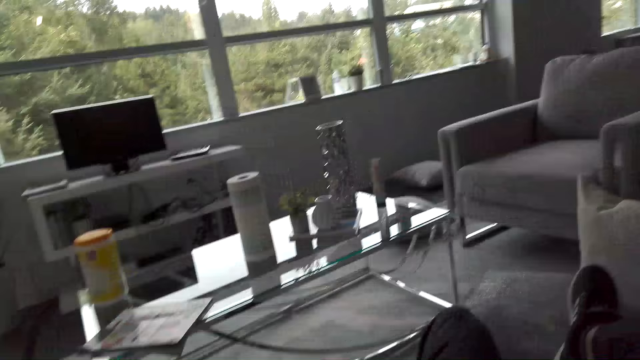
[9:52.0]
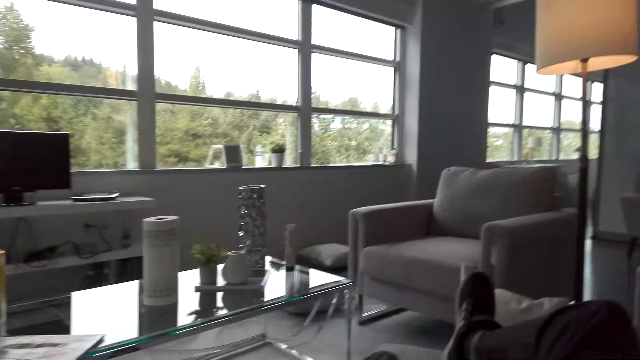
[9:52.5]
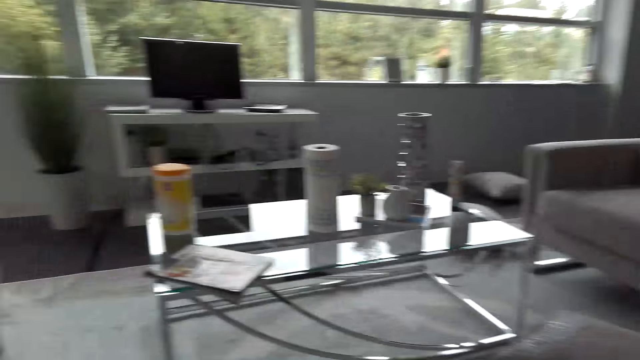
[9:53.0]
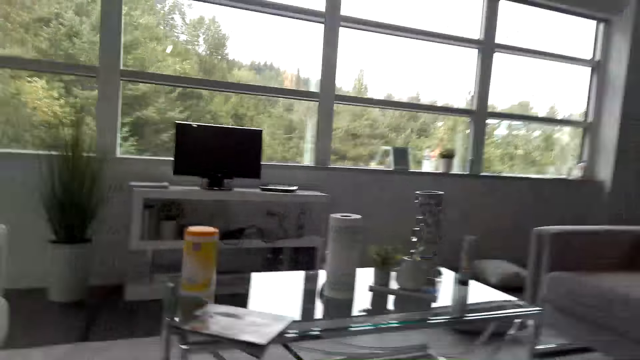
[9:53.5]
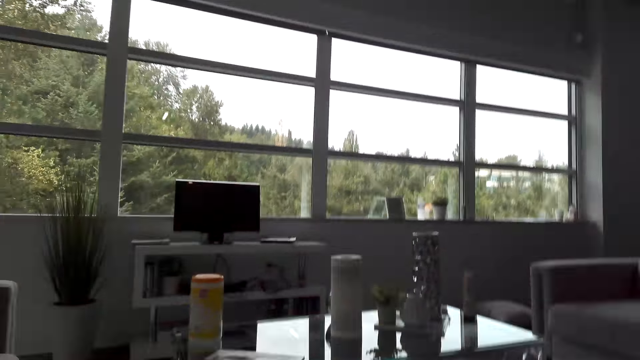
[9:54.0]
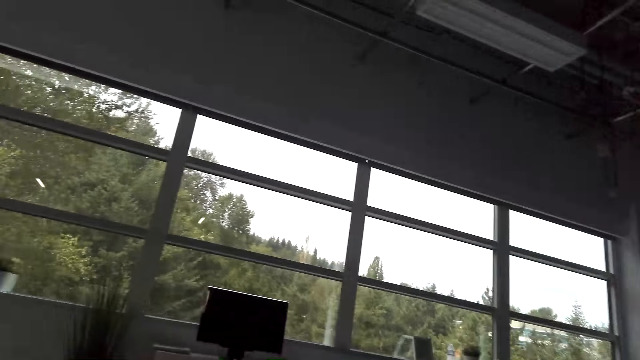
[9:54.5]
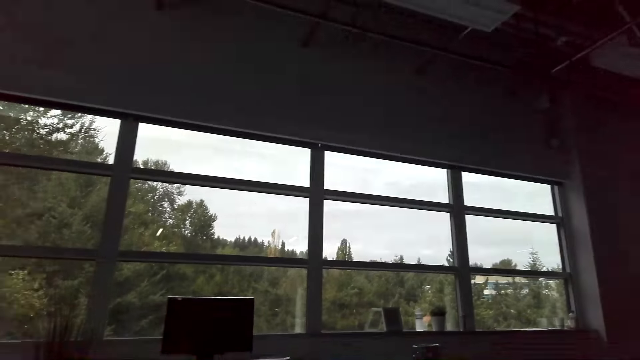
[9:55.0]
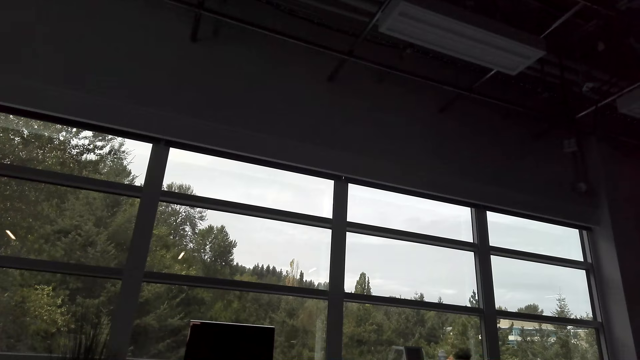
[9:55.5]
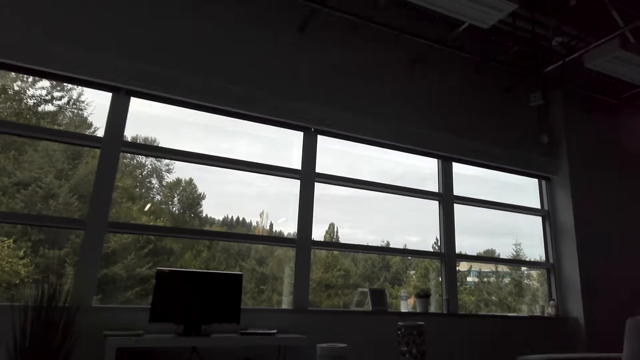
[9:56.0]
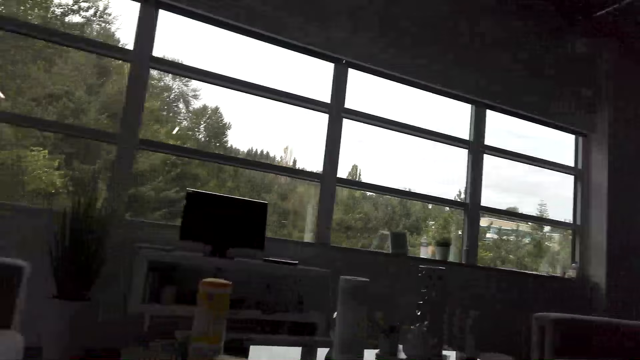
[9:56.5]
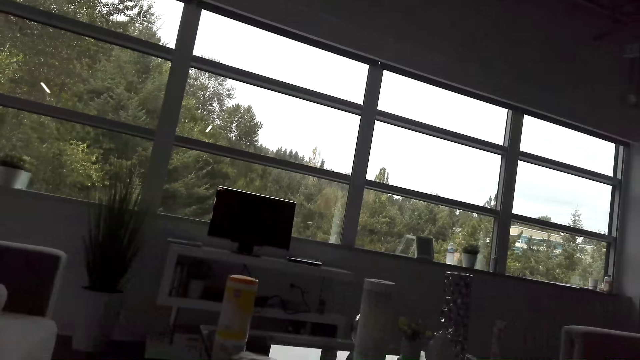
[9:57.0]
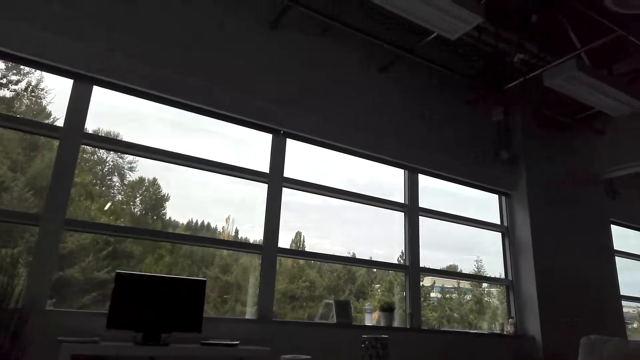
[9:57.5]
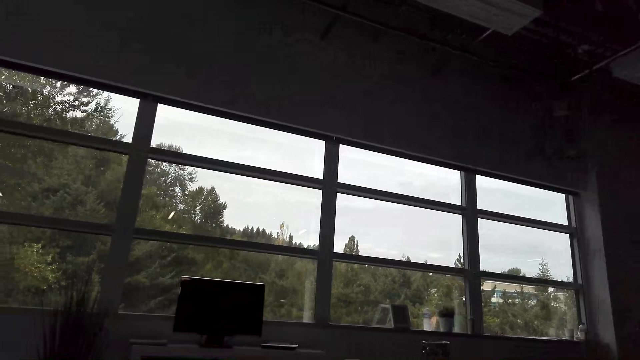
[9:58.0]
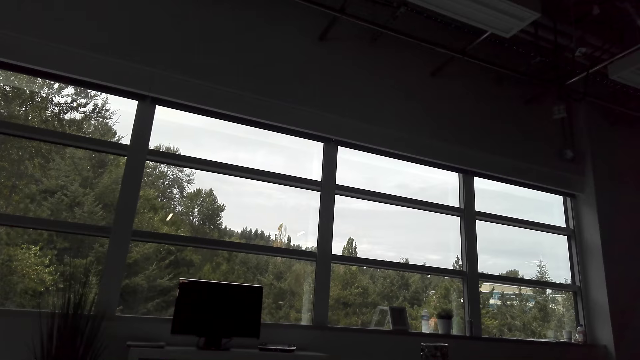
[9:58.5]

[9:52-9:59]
The camera wearer puts his foot on the sofa. He lies down on the sofa.

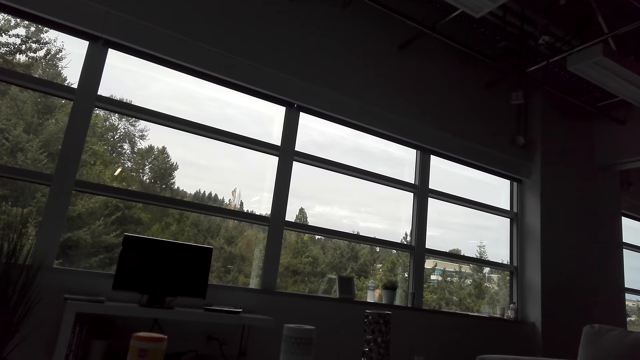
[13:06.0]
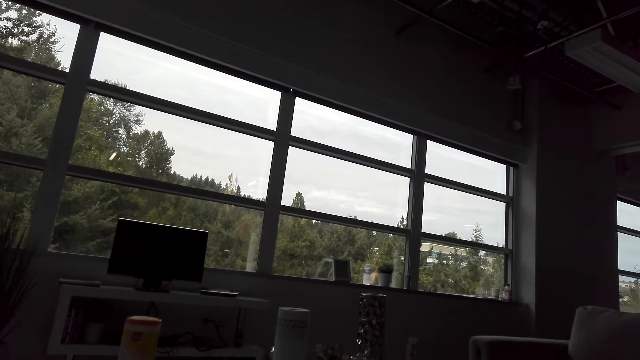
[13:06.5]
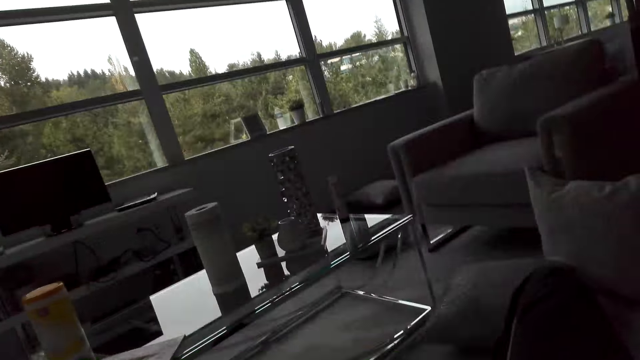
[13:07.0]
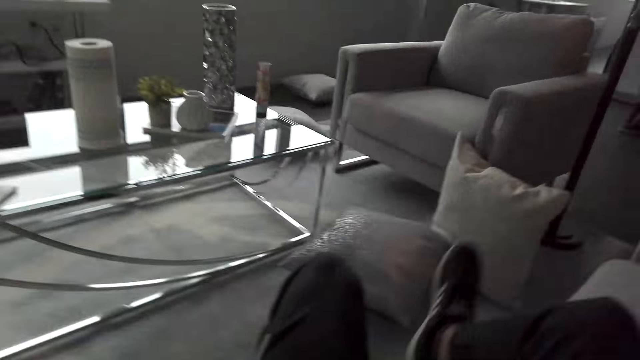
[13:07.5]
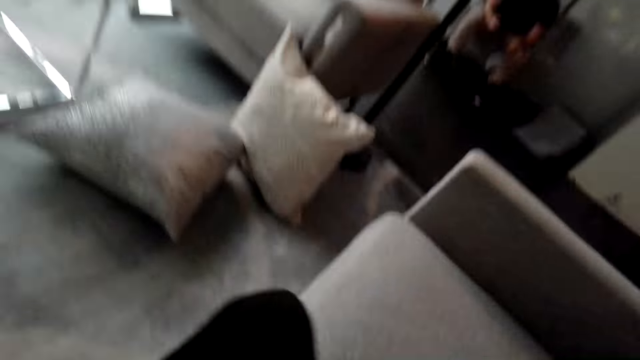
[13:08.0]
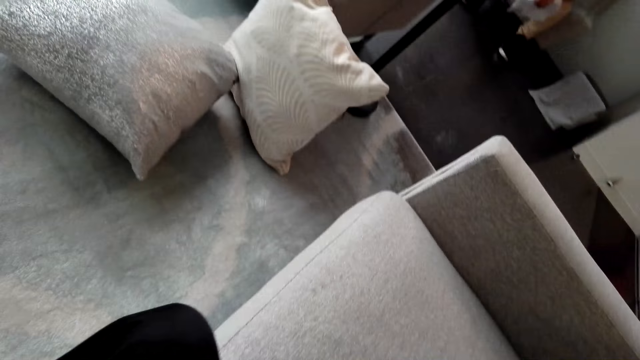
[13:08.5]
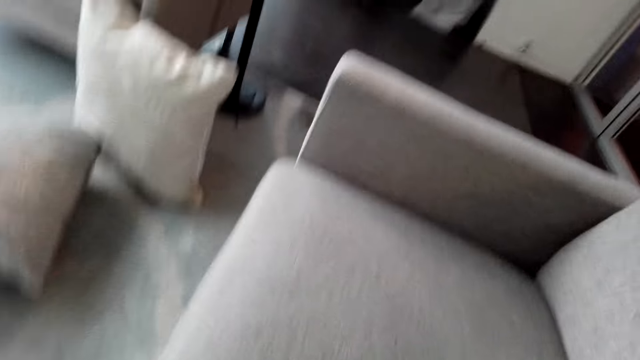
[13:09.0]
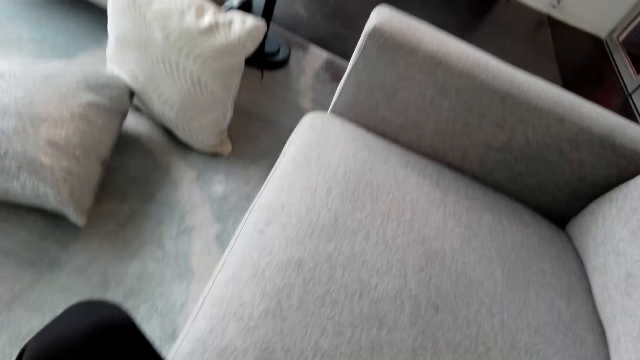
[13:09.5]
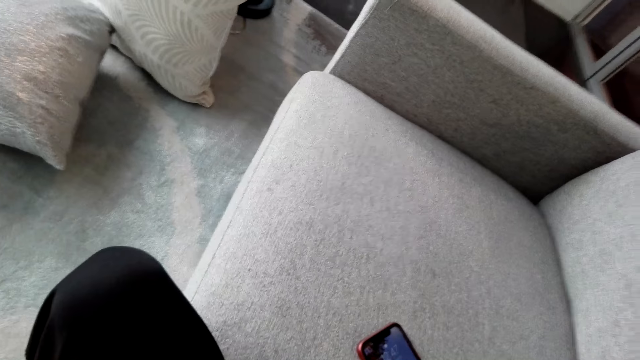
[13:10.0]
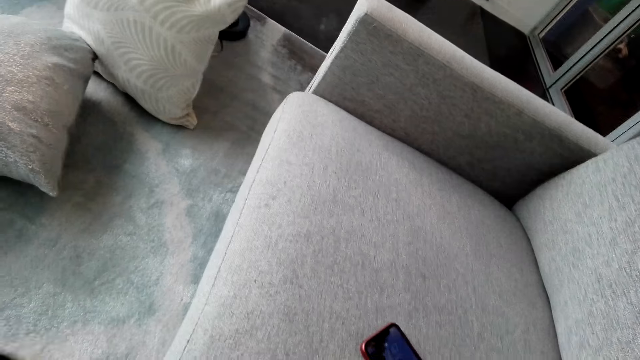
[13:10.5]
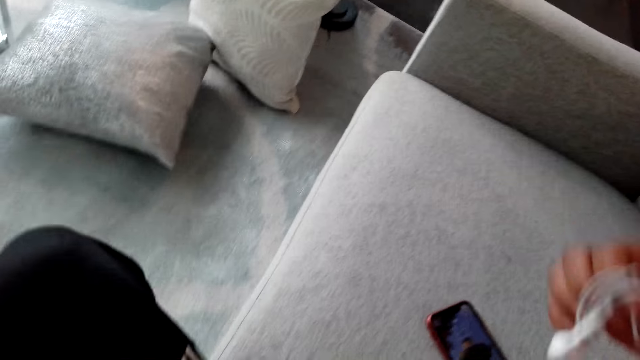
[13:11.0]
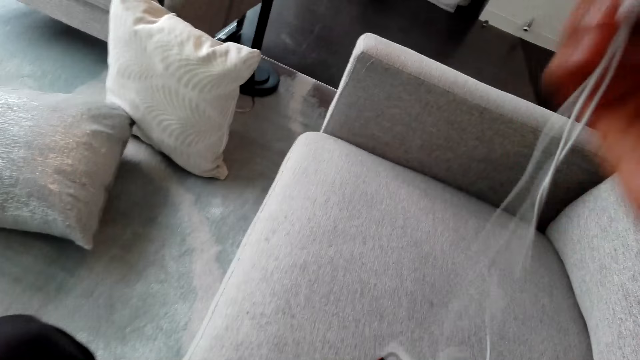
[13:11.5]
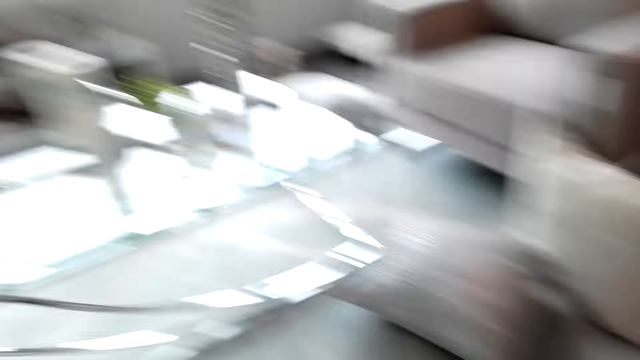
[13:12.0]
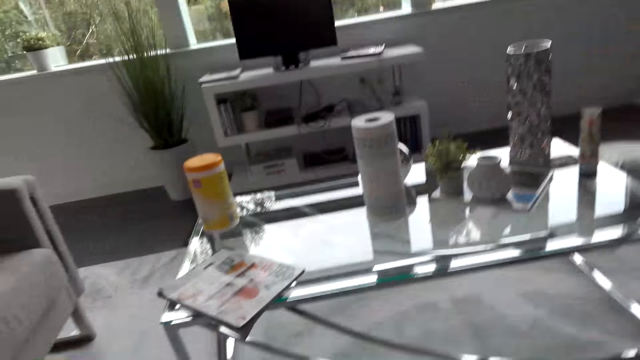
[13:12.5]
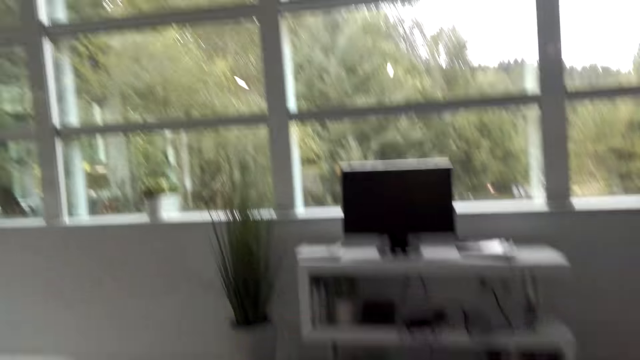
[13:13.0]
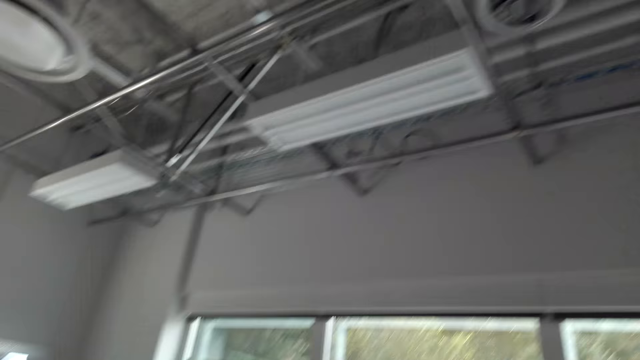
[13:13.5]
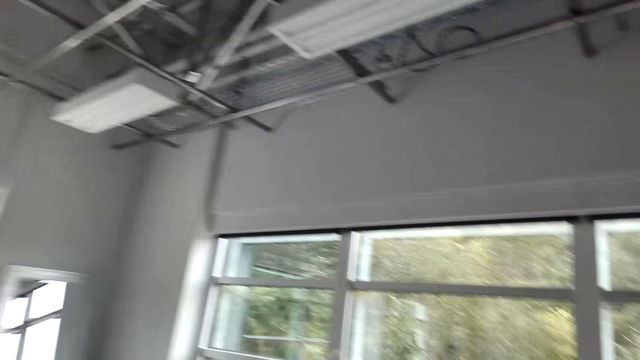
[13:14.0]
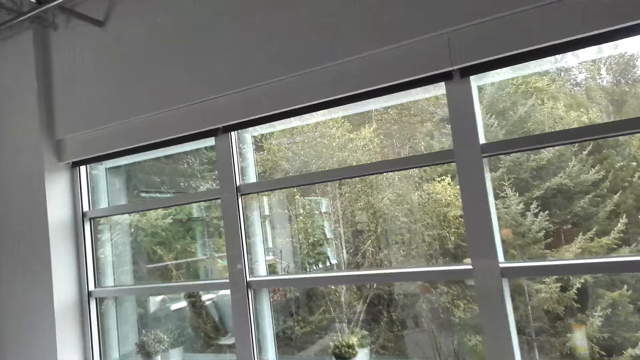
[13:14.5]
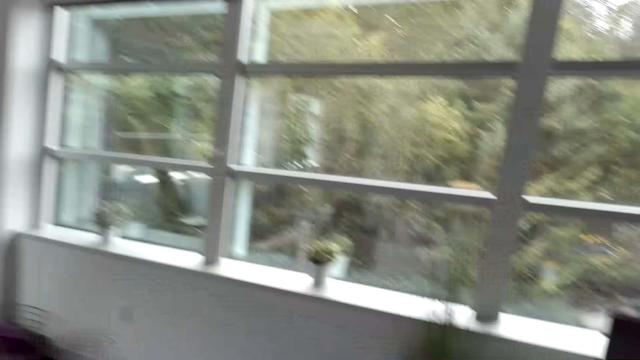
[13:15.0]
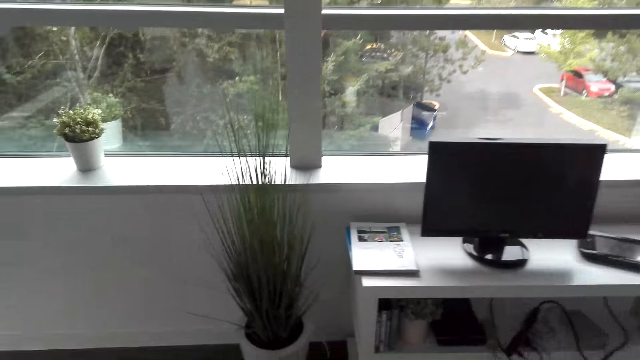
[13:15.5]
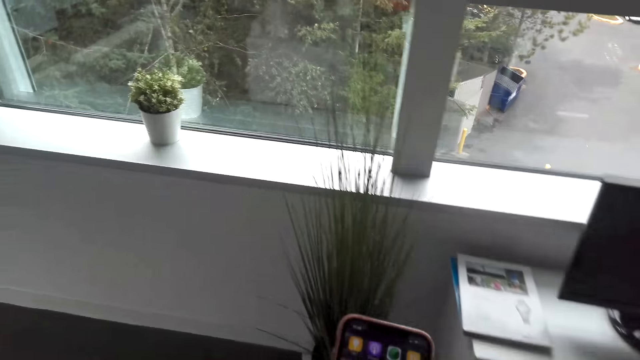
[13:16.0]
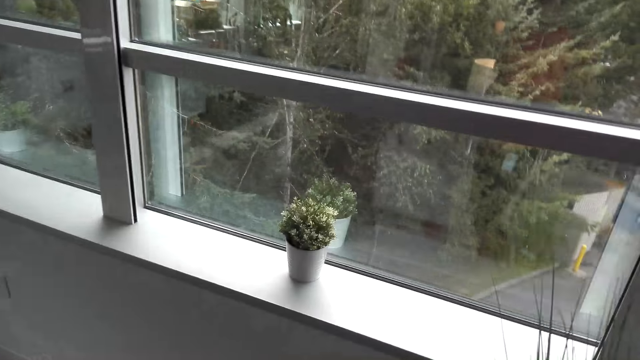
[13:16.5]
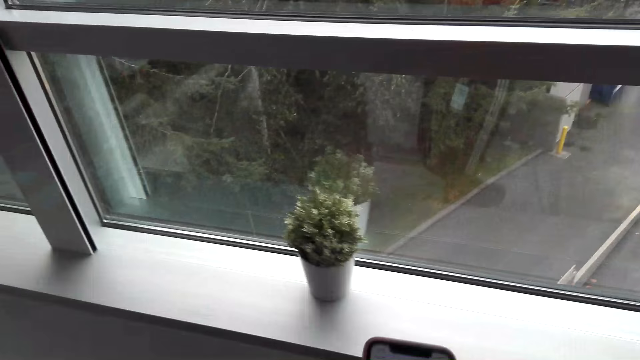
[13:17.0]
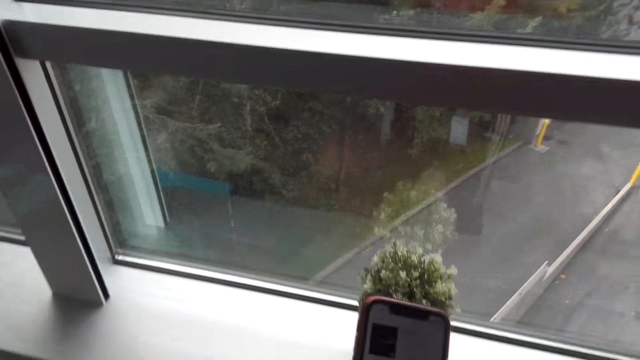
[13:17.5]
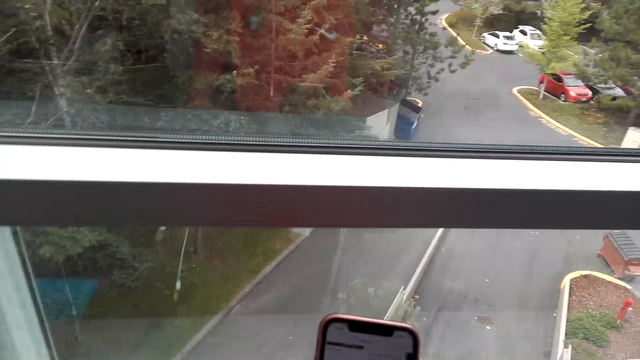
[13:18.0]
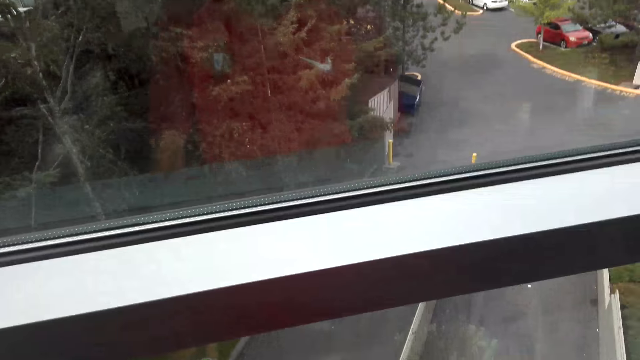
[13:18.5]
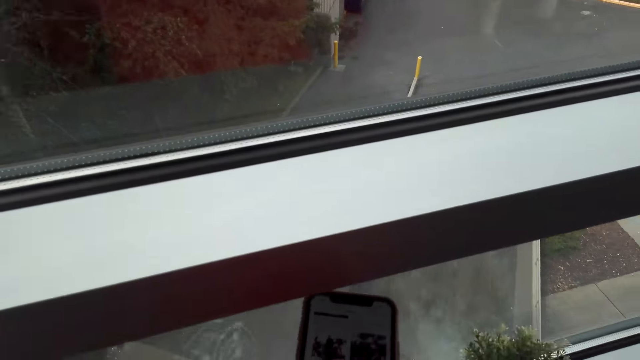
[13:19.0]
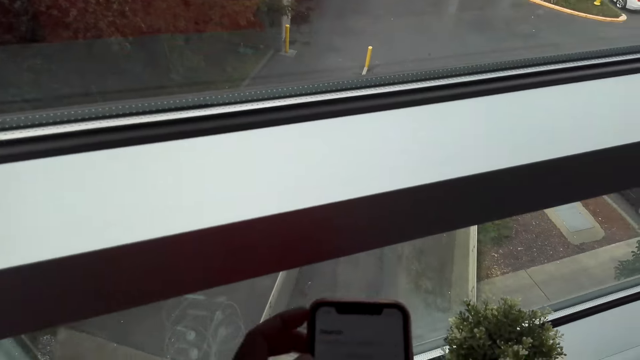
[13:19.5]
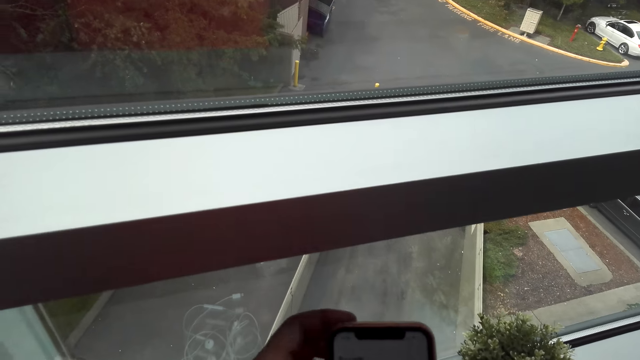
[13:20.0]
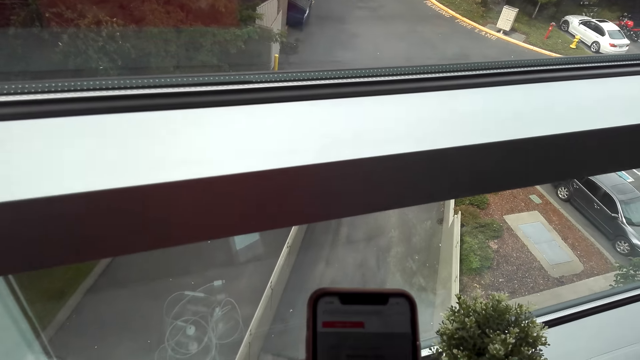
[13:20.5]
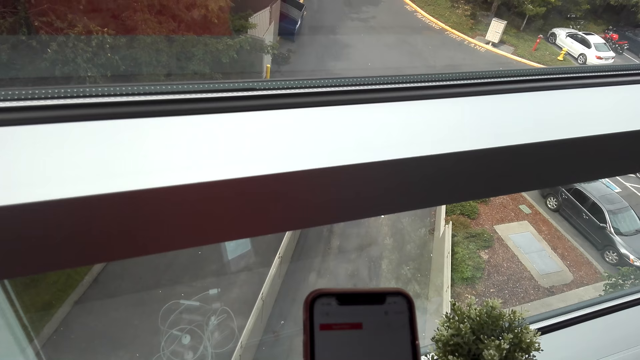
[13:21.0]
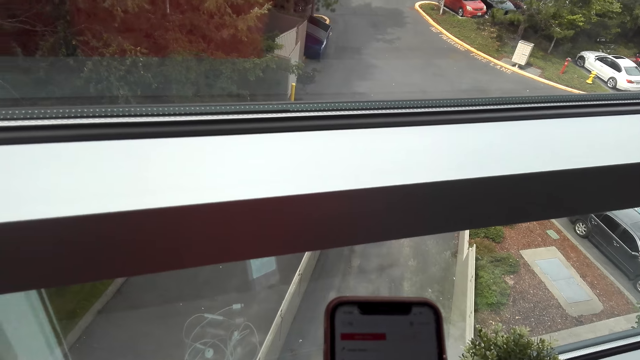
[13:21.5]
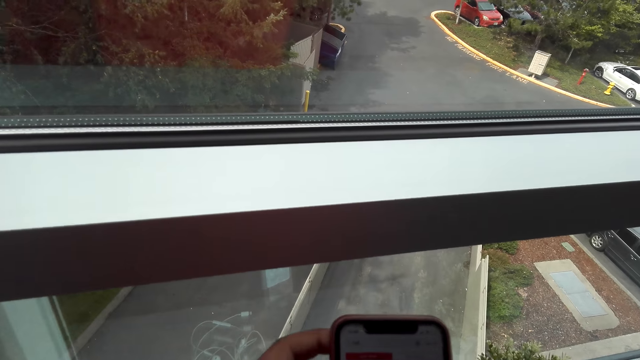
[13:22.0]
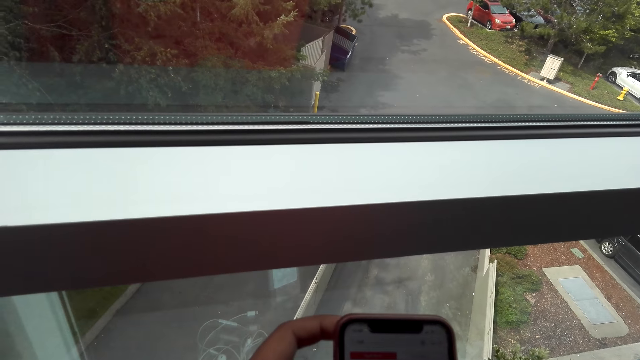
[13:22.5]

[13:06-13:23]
The camera wearer takes his foot off the sofa. He holds earphones in his hand. He moves on the seat. He stands up on his feet. He walks to the window. He operates a mobile phone in the room. He holds the phone in his hand.
